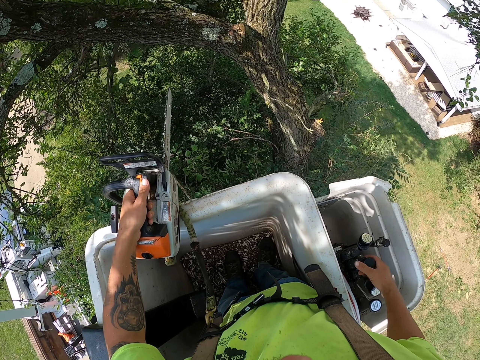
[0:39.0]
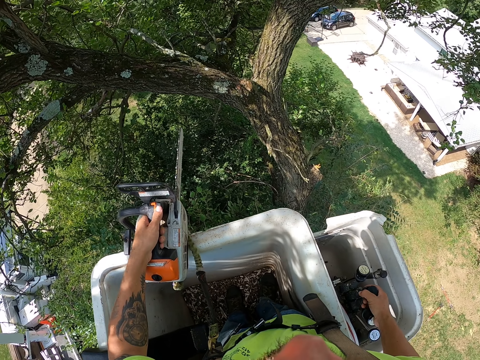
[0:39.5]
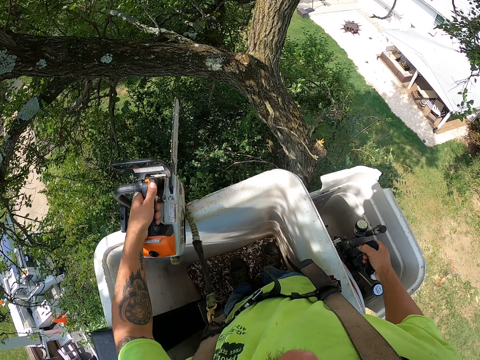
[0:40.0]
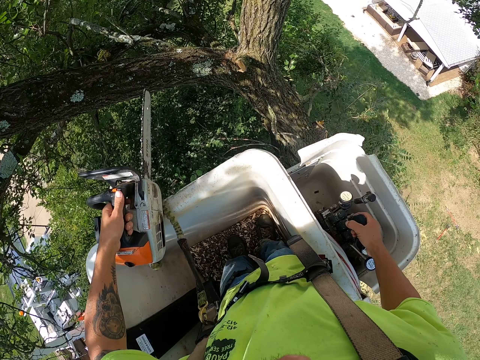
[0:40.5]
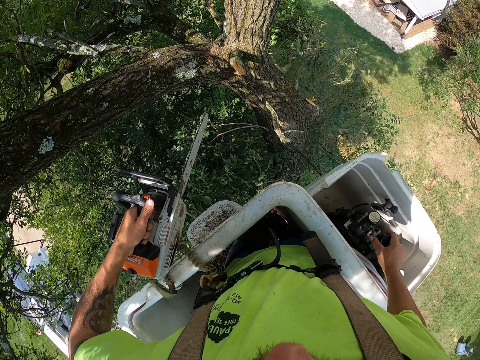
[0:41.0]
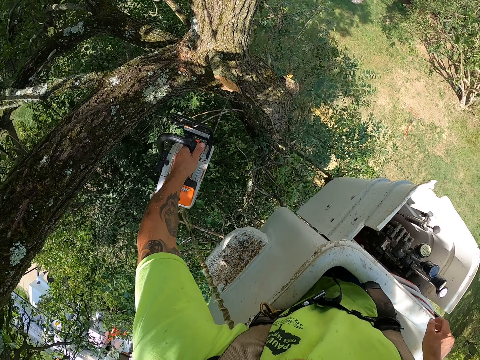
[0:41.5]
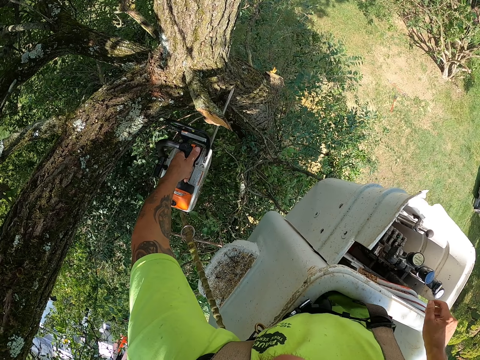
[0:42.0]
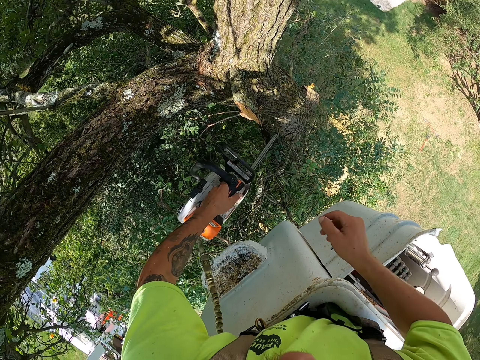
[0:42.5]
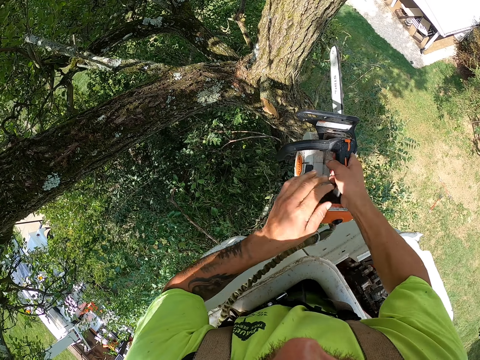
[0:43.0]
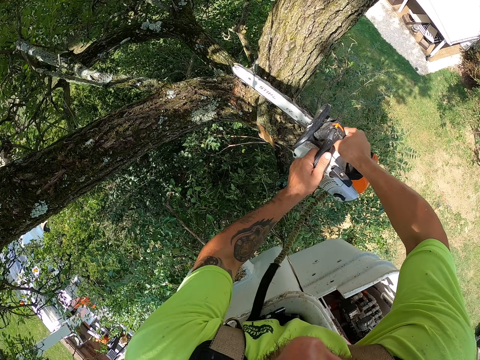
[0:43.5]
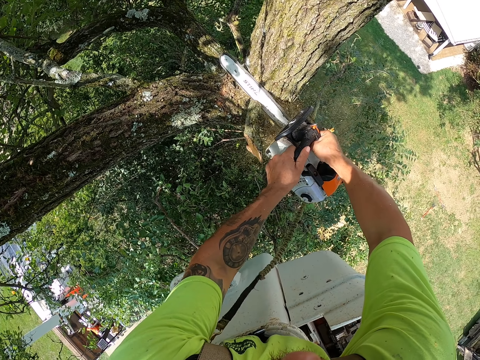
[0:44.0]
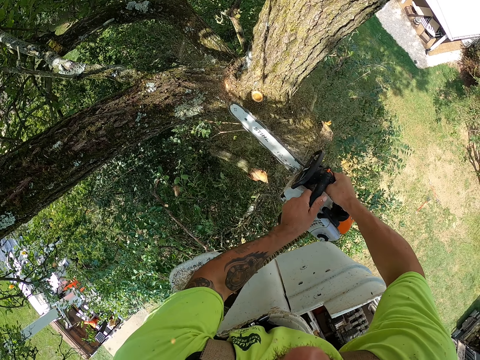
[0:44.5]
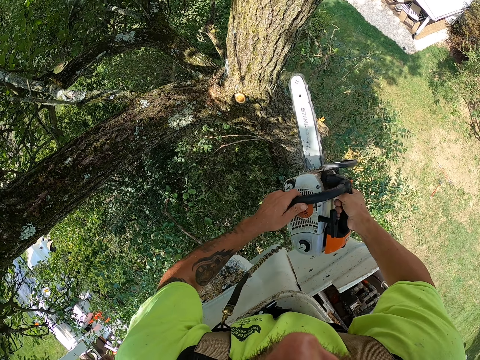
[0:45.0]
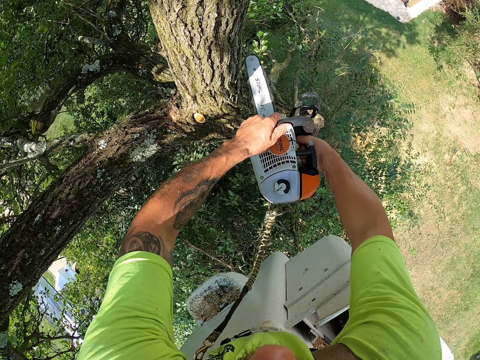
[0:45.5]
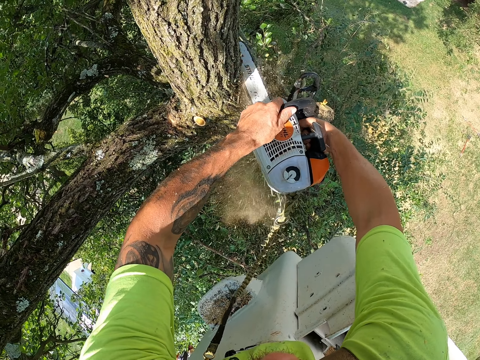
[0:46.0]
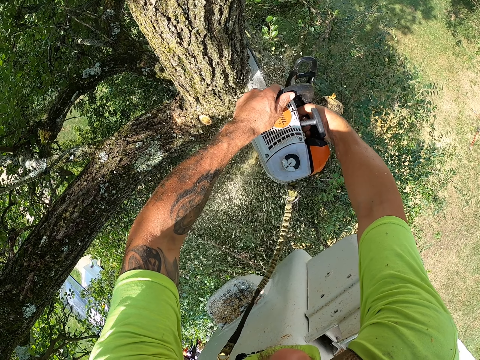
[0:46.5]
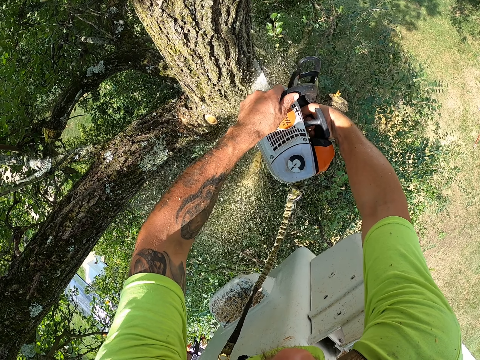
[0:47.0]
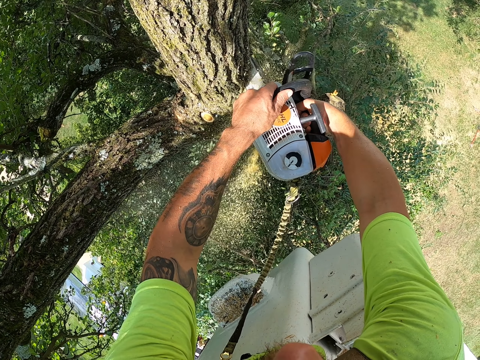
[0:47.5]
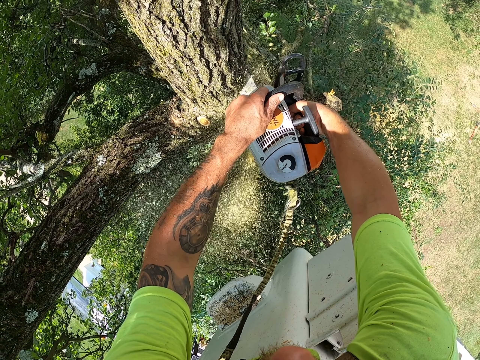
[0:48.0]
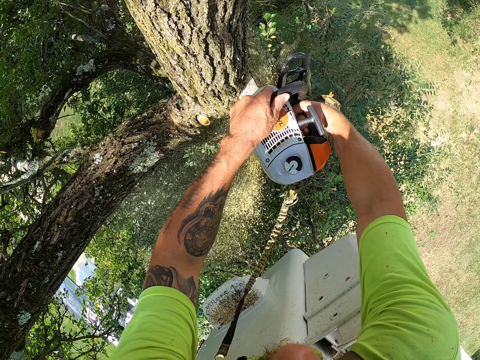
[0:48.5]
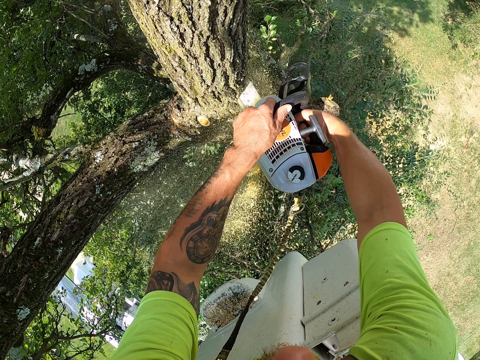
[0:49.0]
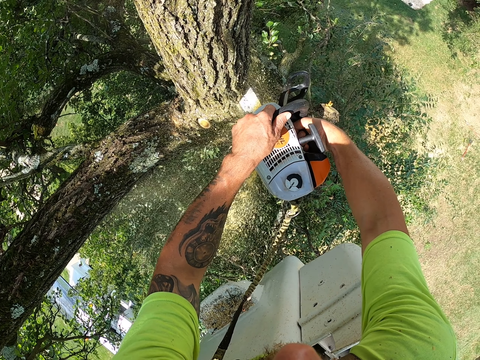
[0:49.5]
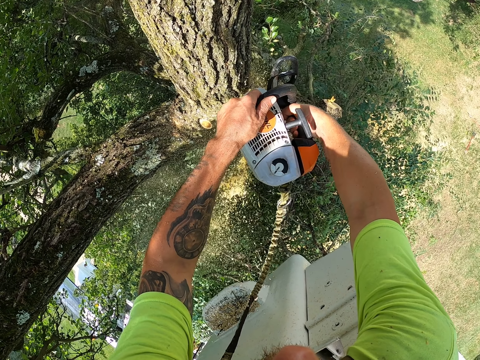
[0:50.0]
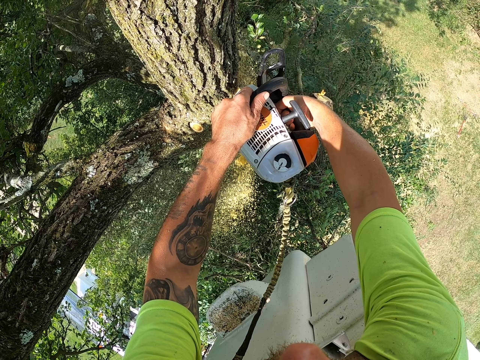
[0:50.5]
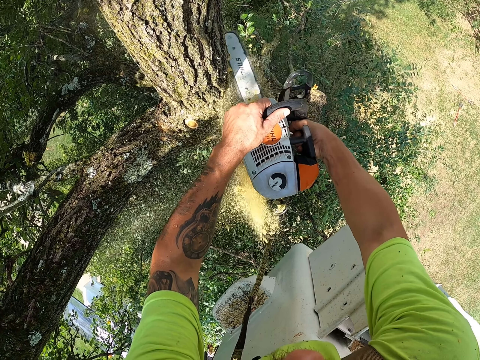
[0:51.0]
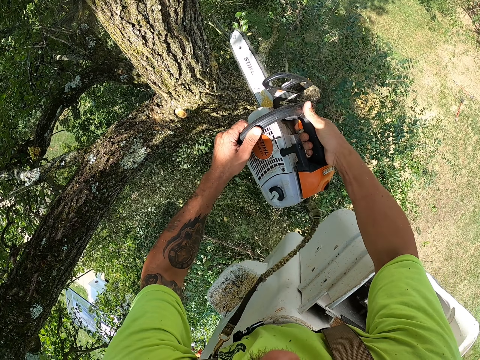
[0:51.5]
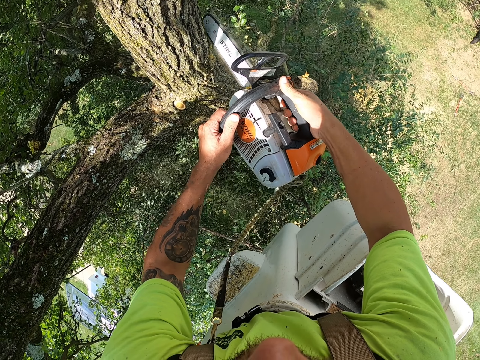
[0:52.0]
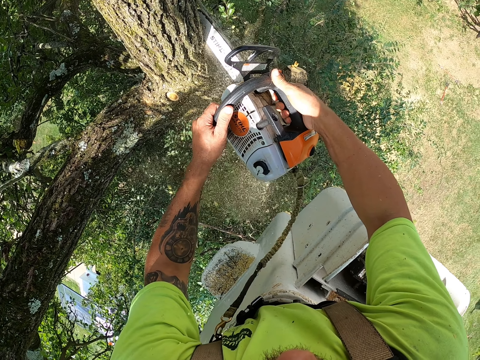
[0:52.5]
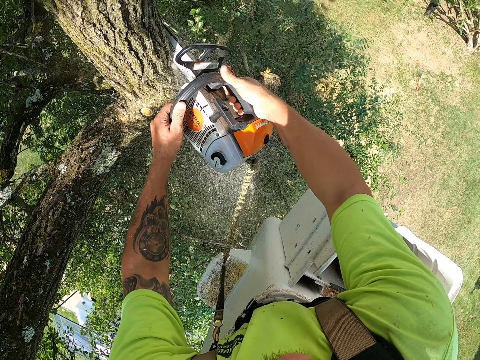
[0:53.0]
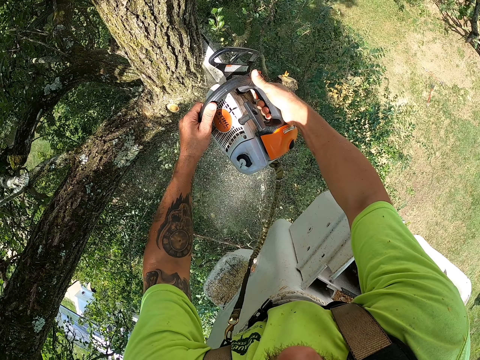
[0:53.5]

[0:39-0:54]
The camera wearer operates the lift. He cuts a tree branch from the tree with the chainsaw in his left hand. He holds the chainsaw with both hands. He cuts a tree log from the tree with the chainsaw in both hands. He cuts a tree branch from the tree with the chainsaw in both hands.

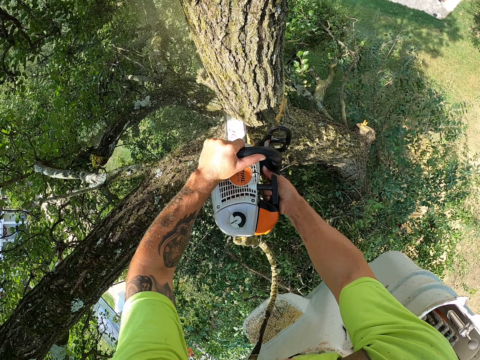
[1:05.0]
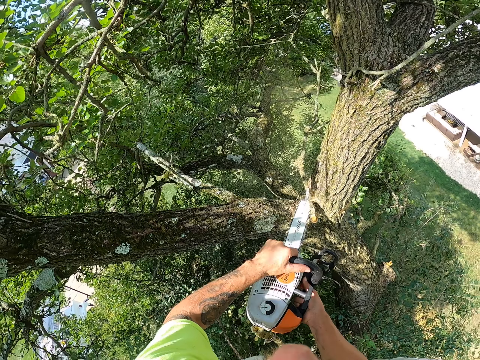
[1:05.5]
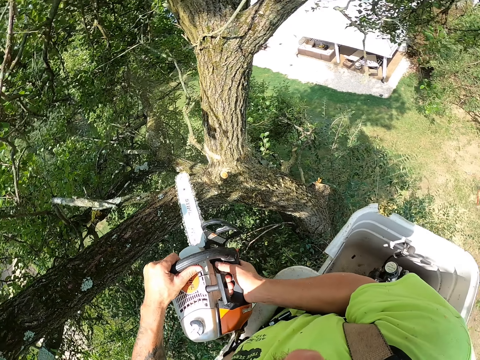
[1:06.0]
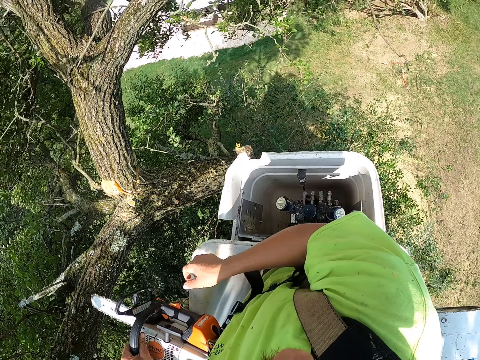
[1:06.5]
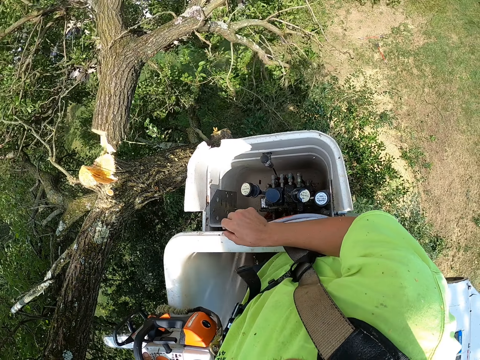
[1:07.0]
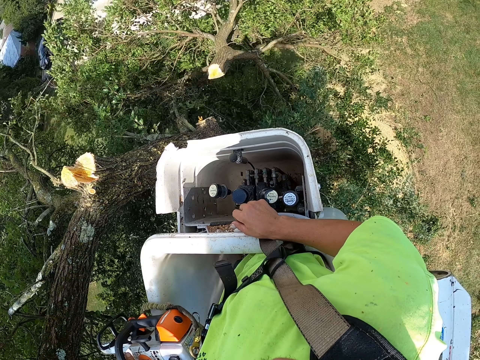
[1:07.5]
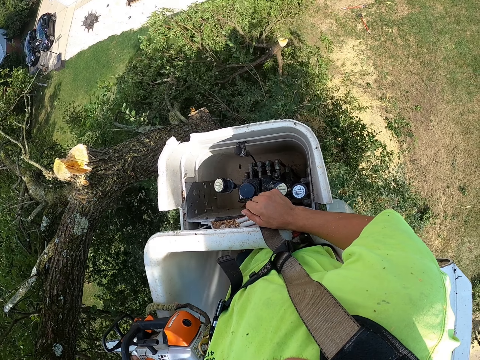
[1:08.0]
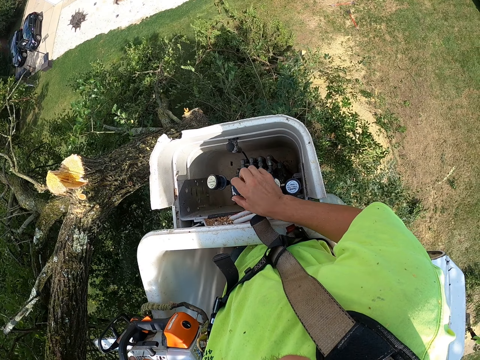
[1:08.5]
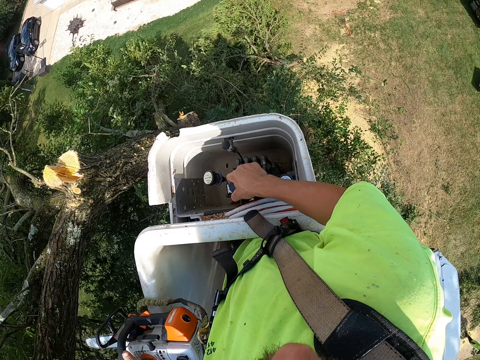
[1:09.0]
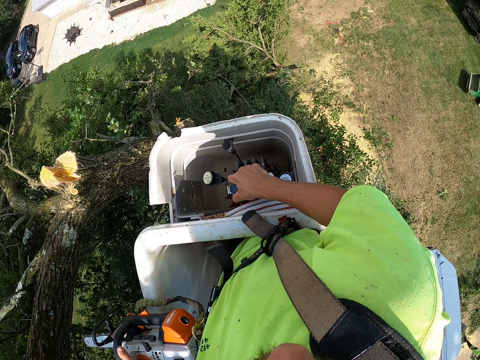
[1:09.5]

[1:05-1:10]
The camera wearer holds the chainsaw in his left hand. A tree falls in the ground. The camera wearer operates the bucket truck with his right hand. A man drives a lawn tractor on the ground with both hands.

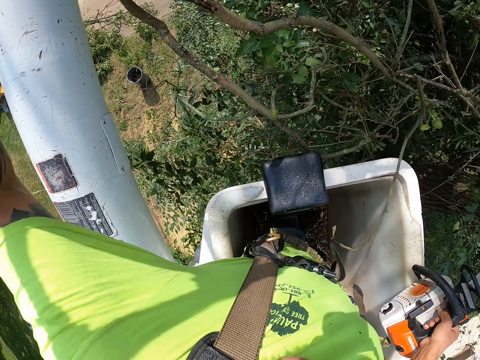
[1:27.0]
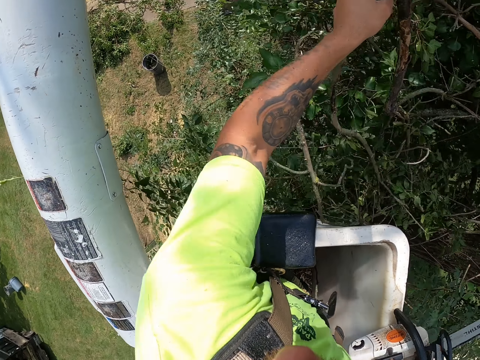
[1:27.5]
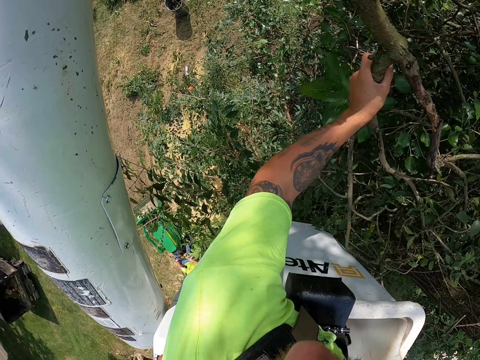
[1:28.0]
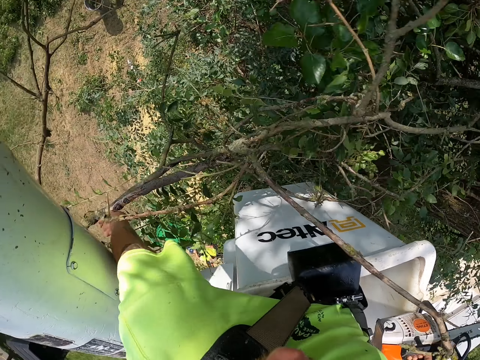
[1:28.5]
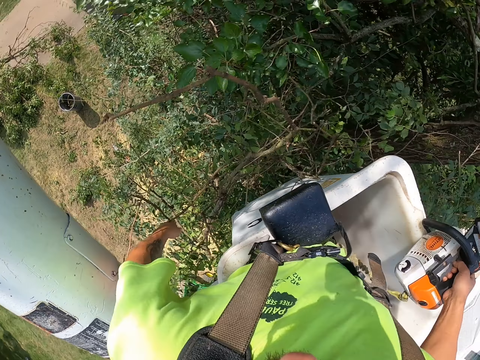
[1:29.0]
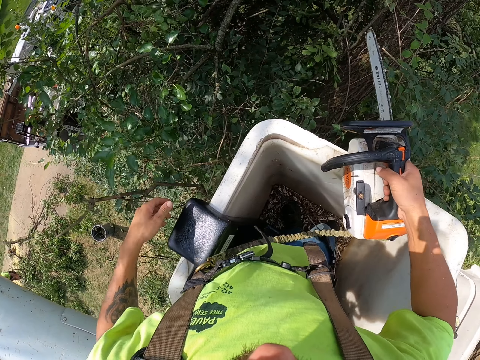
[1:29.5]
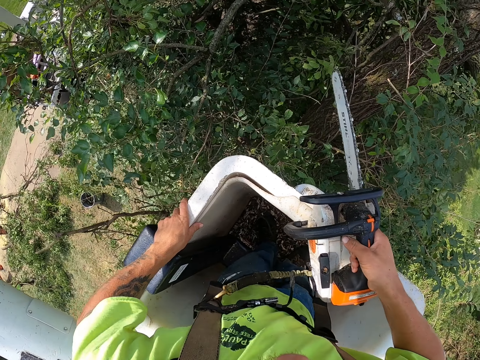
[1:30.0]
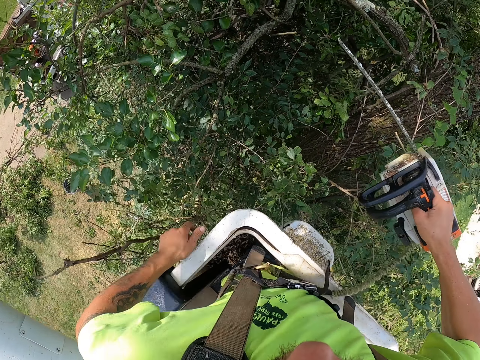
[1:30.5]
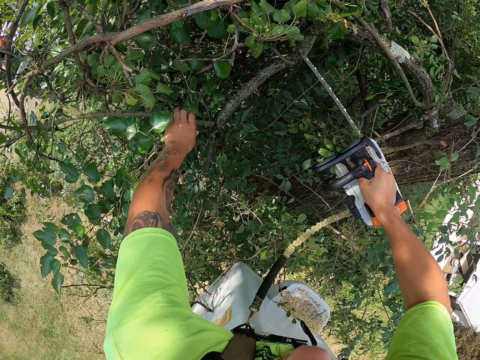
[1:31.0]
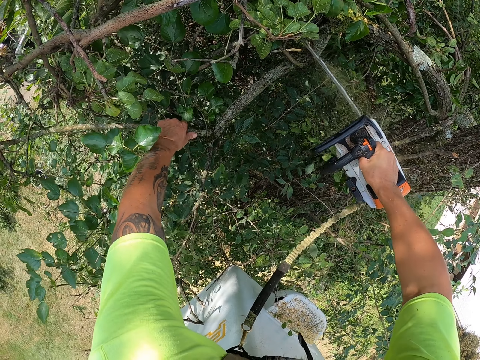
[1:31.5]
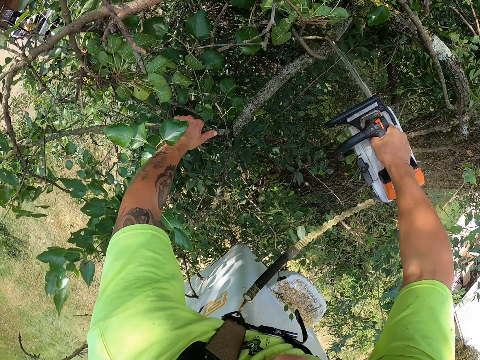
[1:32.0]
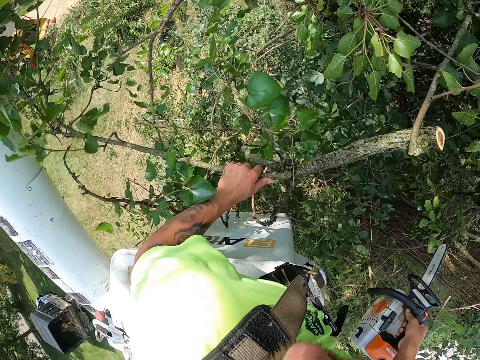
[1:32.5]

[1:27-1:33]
The camera wearer throws the tree branch in his left hand to the ground. He holds a tree branch with his left hand. He cuts the tree branch from the tree with the chainsaw in his right hand.
